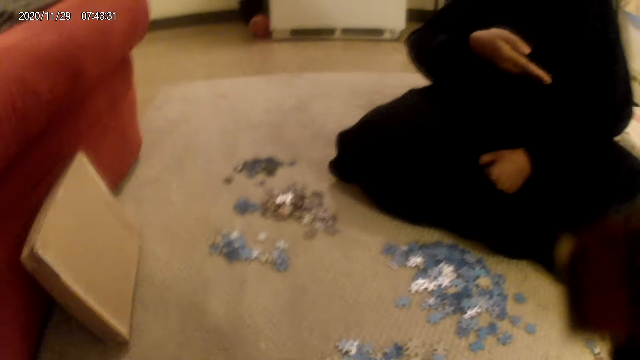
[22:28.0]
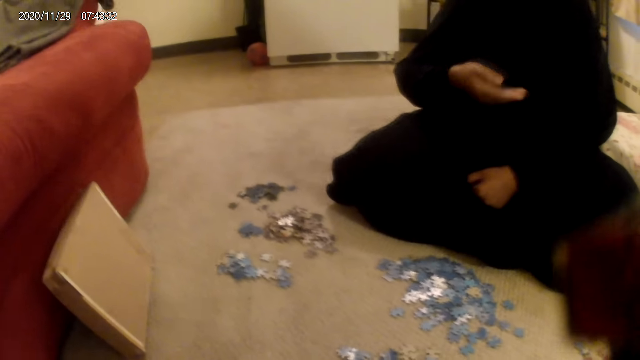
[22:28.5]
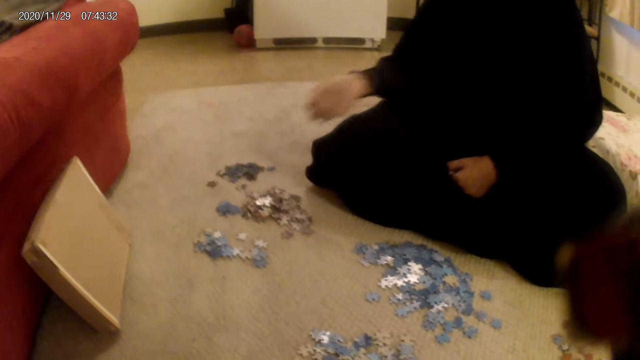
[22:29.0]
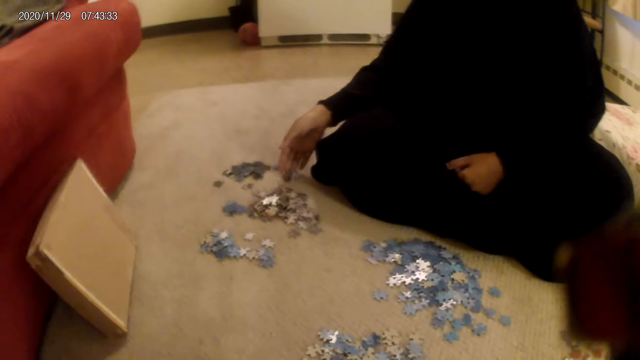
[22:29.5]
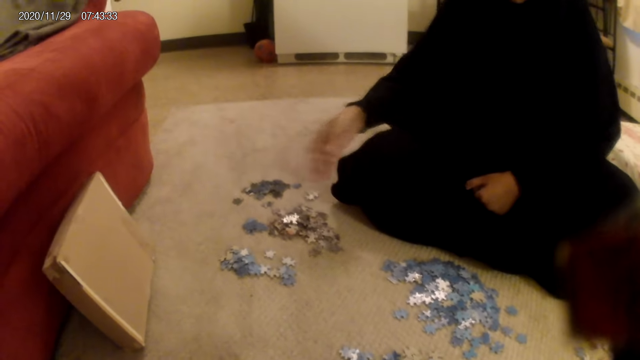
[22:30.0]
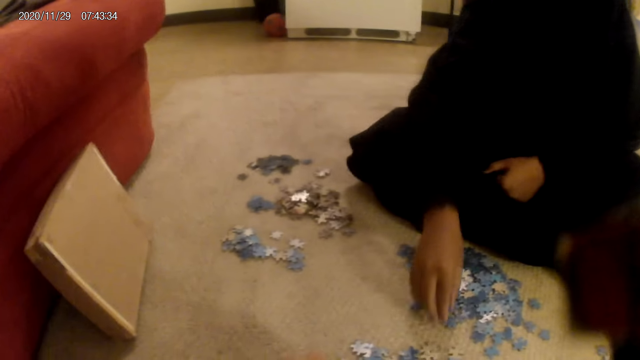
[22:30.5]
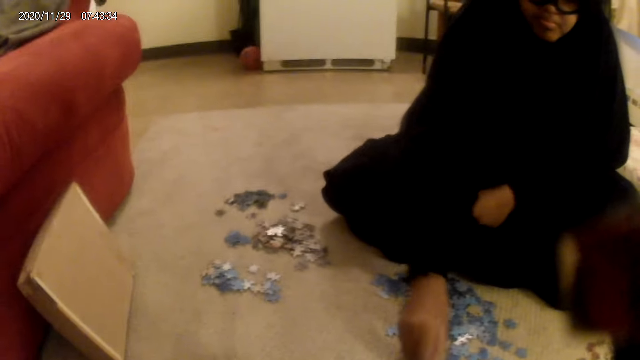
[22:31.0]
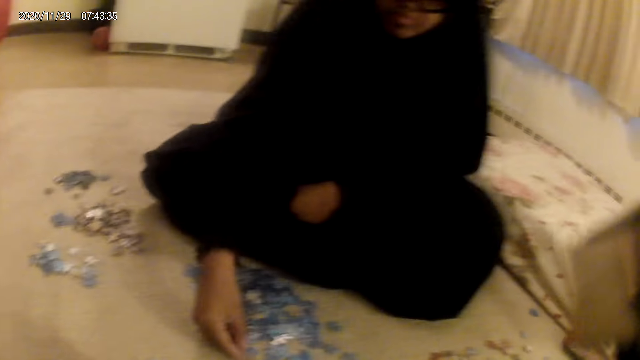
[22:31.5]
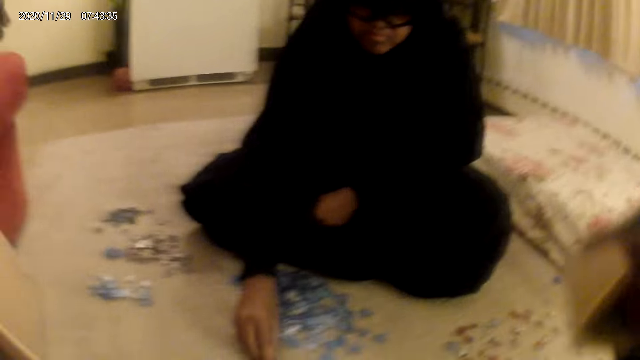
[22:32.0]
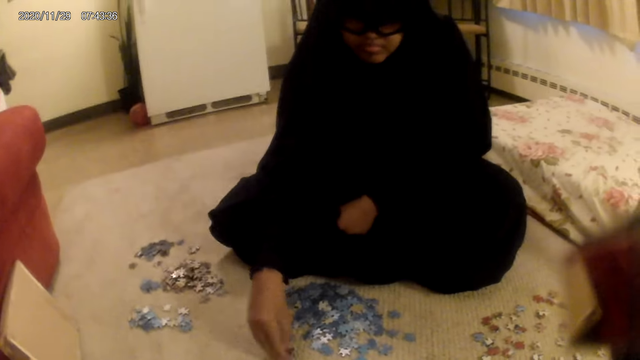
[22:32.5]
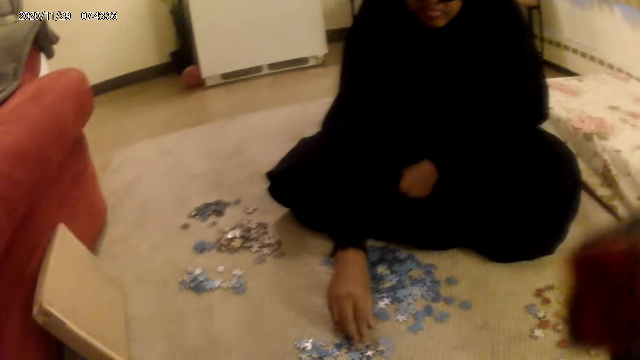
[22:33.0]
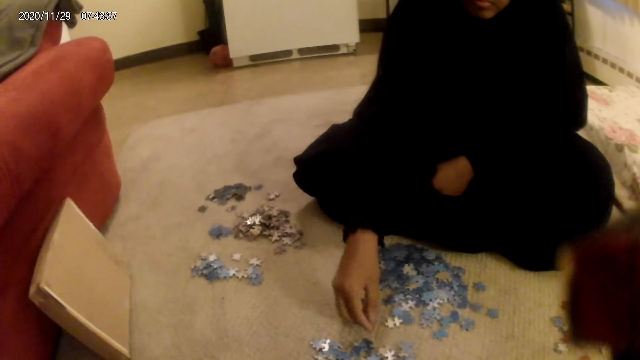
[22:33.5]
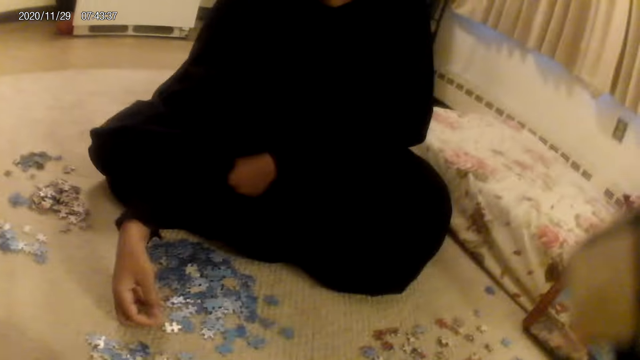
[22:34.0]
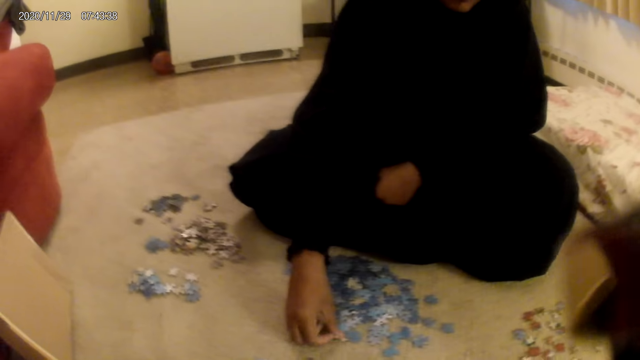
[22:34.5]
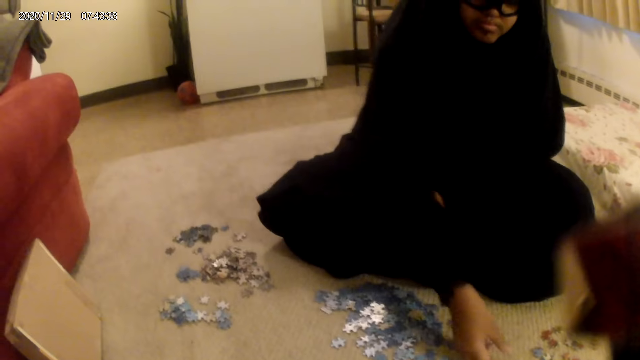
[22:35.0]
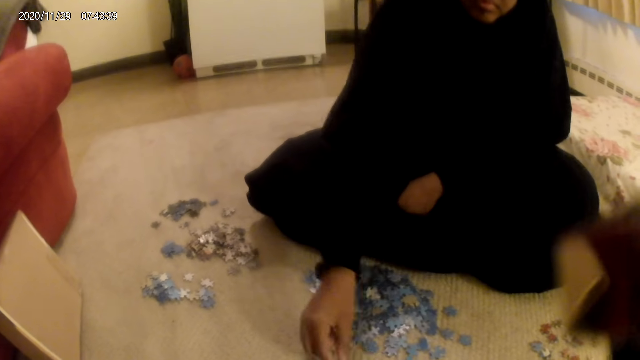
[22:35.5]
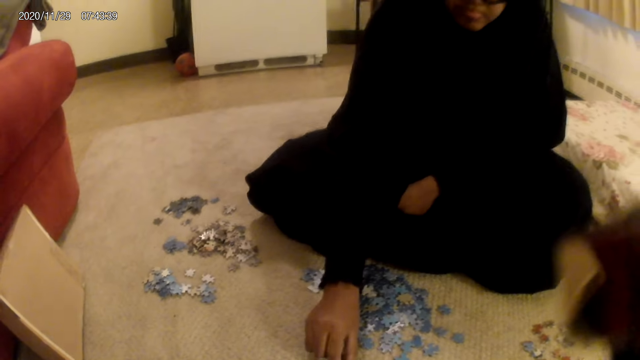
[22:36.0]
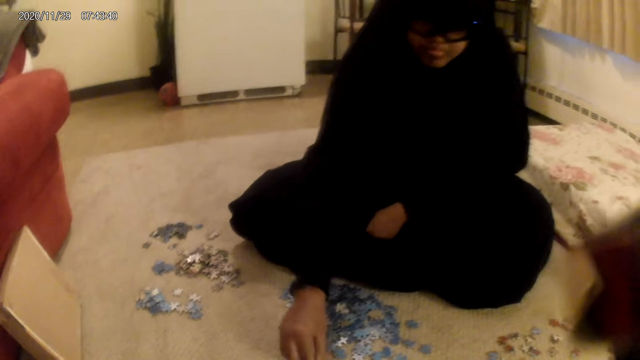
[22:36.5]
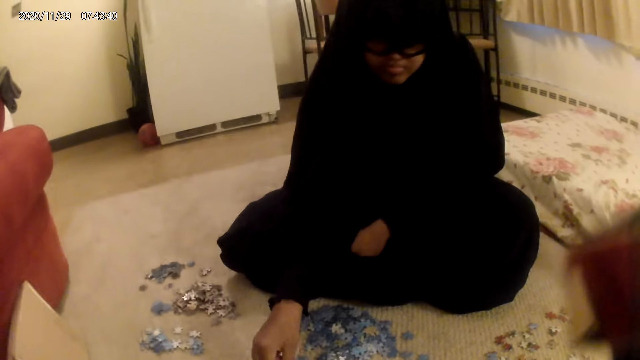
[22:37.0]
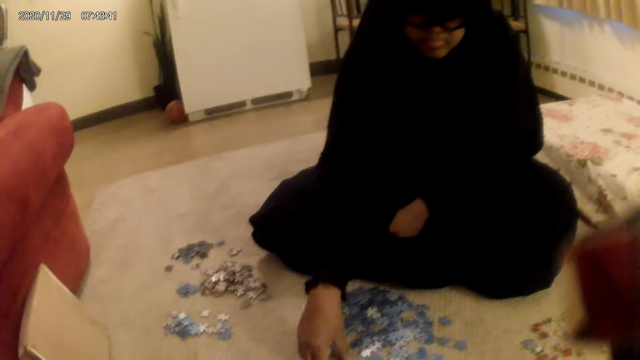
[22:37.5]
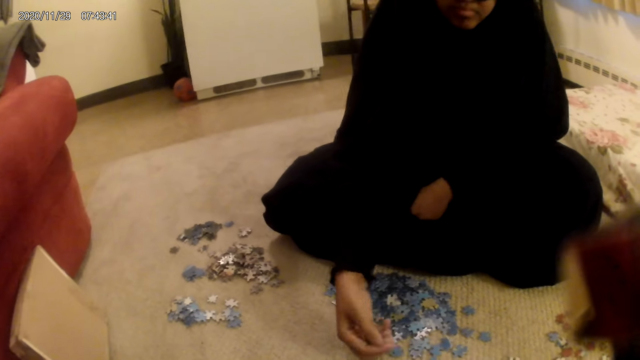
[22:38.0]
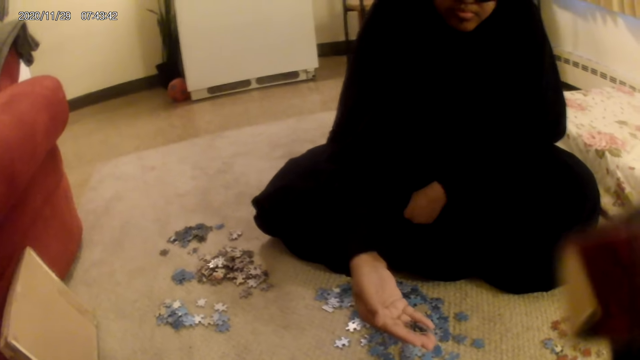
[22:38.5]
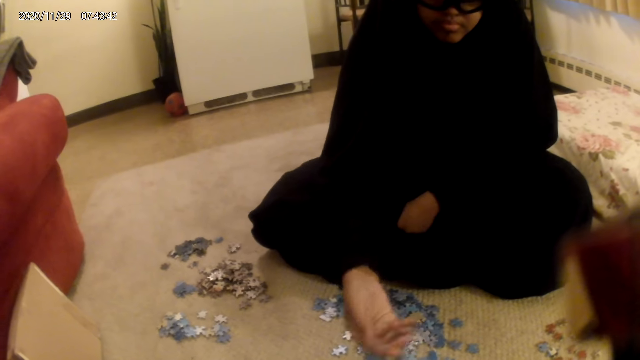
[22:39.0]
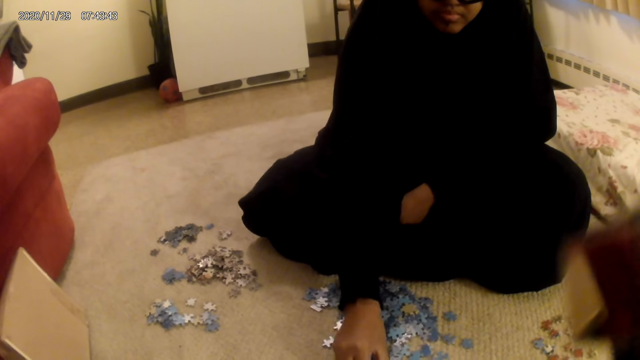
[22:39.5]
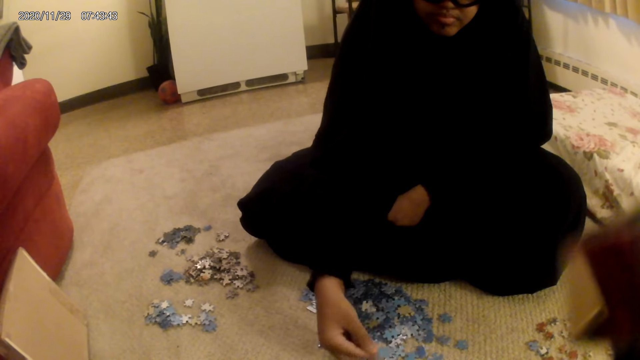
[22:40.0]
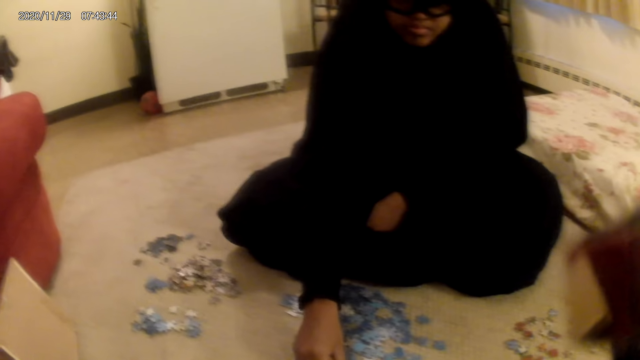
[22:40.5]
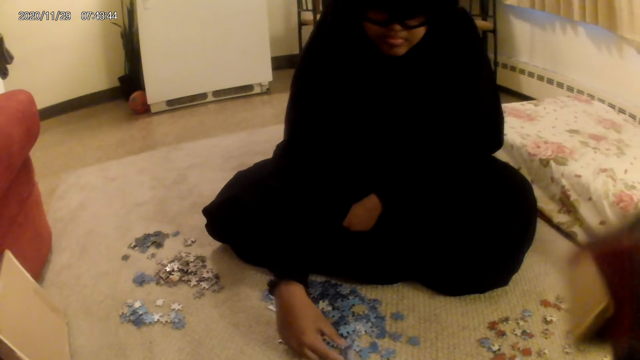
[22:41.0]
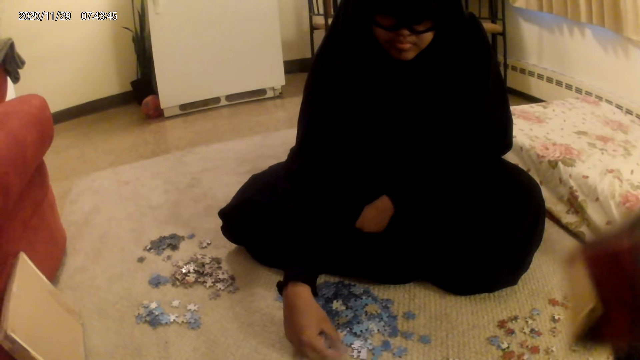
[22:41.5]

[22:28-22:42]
A woman holds a card or jigsaw puzzle piece on the hand. She drops the card on the floor. She sorts the card on the floor. She picks up the jigsaw puzzle piece. She moves the card on the floor. She sorts the card on the floor.

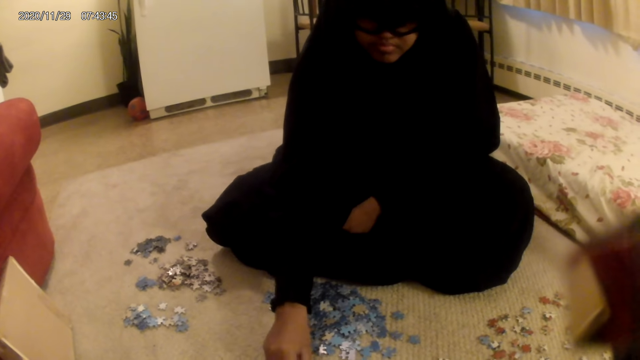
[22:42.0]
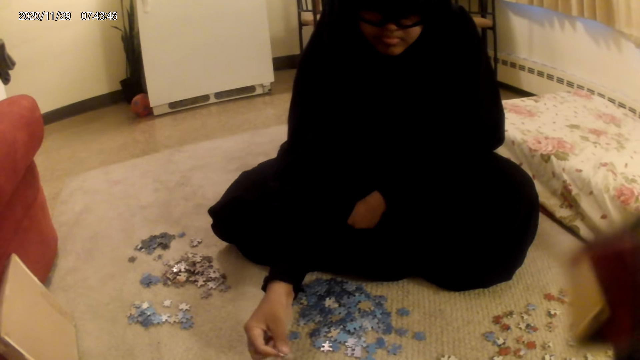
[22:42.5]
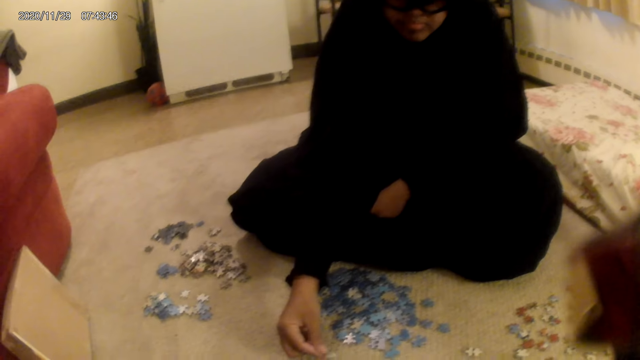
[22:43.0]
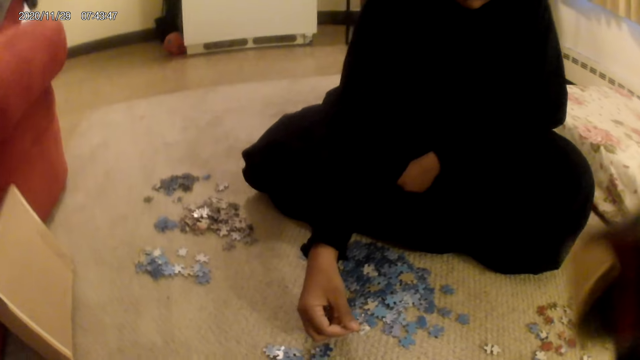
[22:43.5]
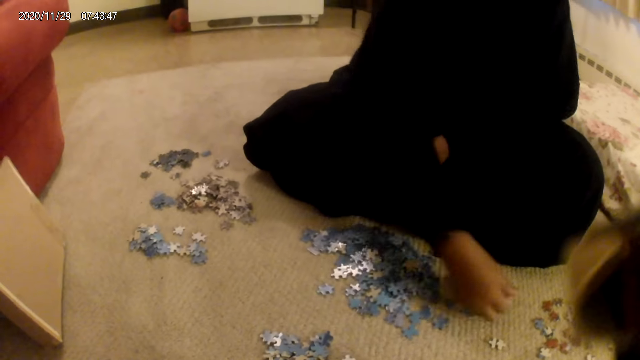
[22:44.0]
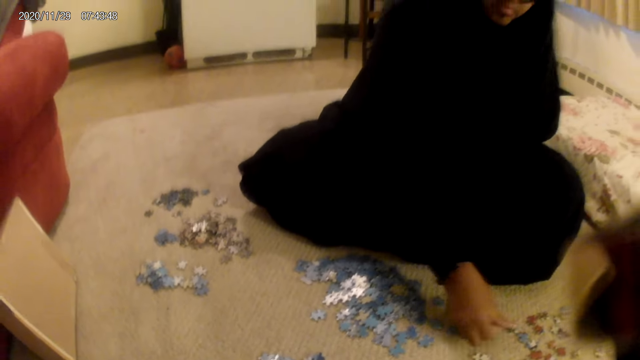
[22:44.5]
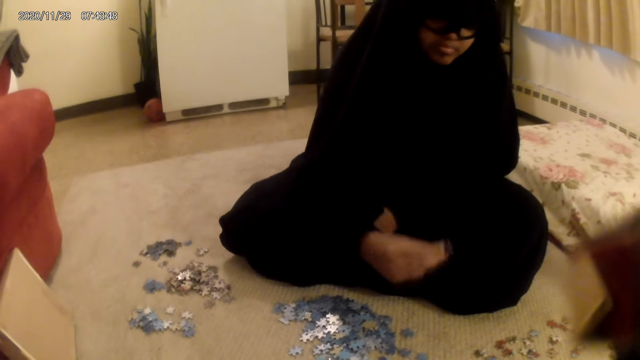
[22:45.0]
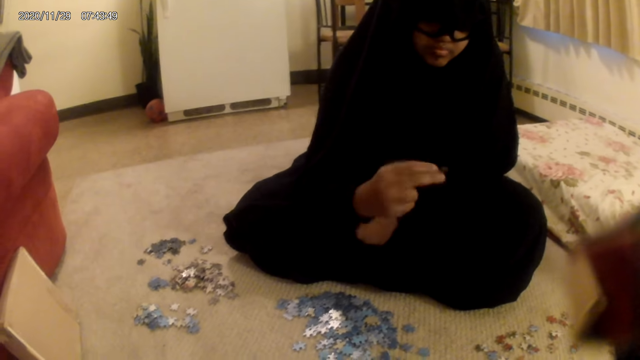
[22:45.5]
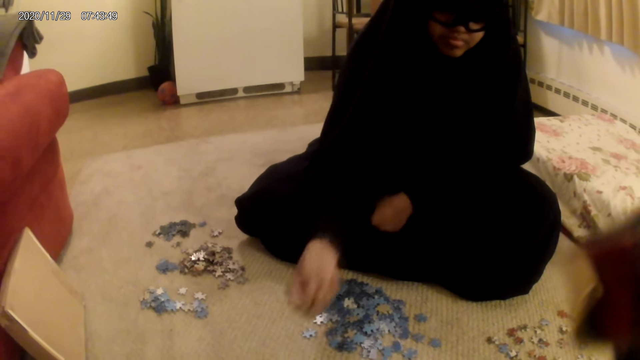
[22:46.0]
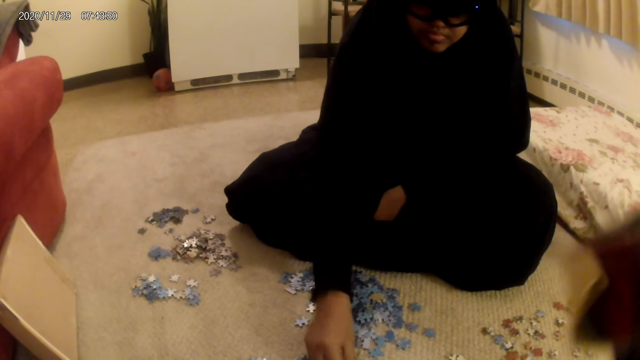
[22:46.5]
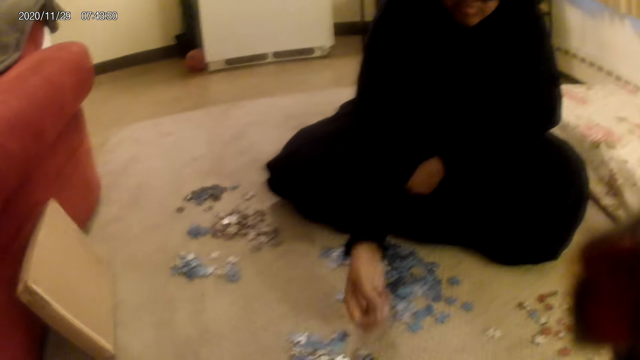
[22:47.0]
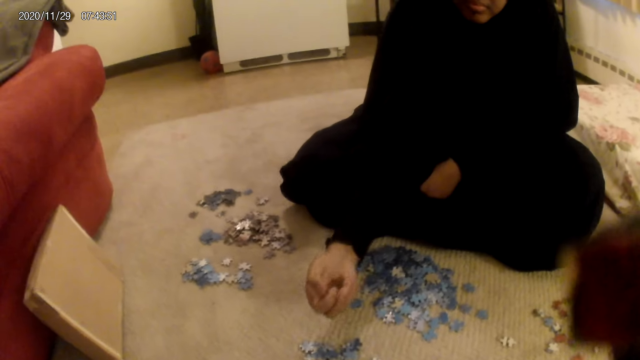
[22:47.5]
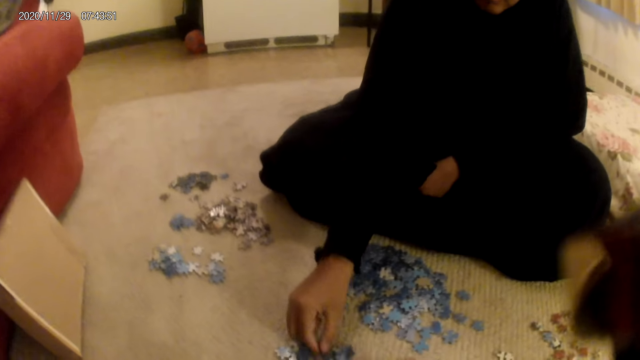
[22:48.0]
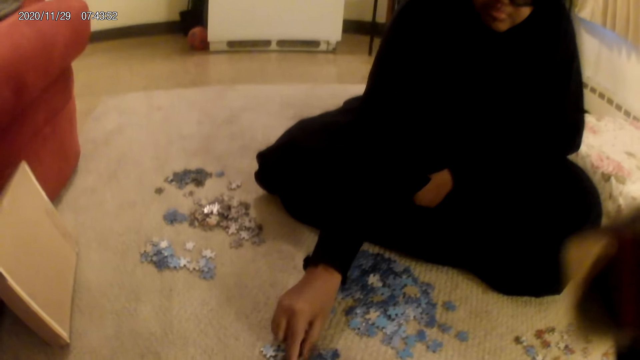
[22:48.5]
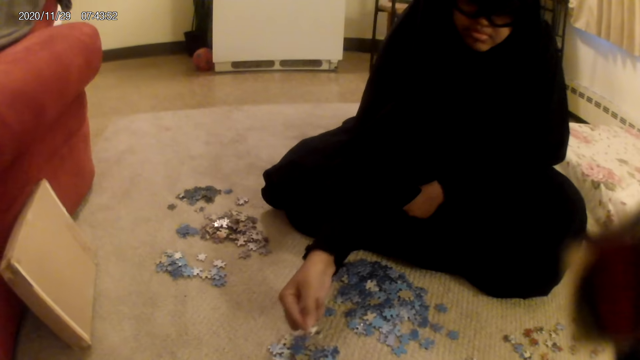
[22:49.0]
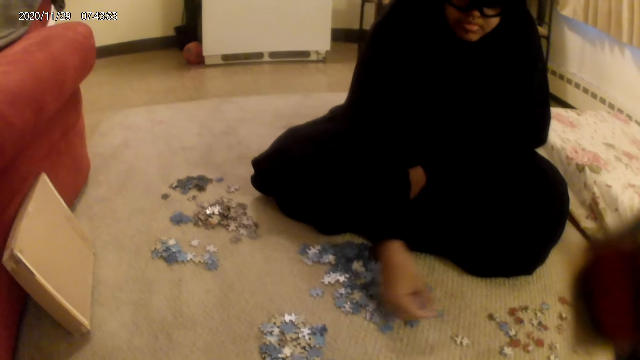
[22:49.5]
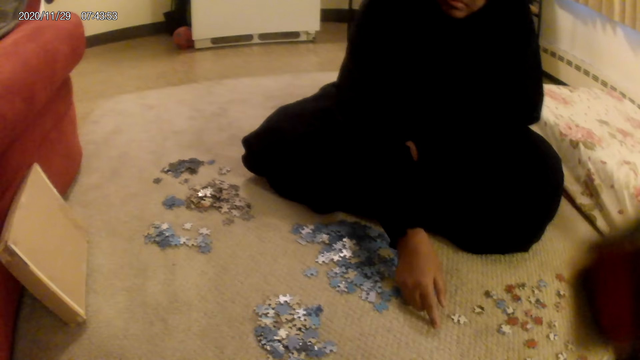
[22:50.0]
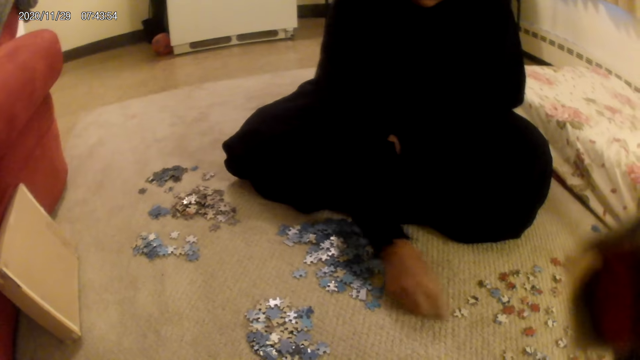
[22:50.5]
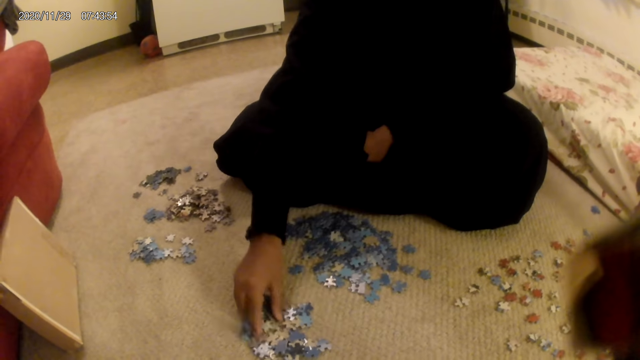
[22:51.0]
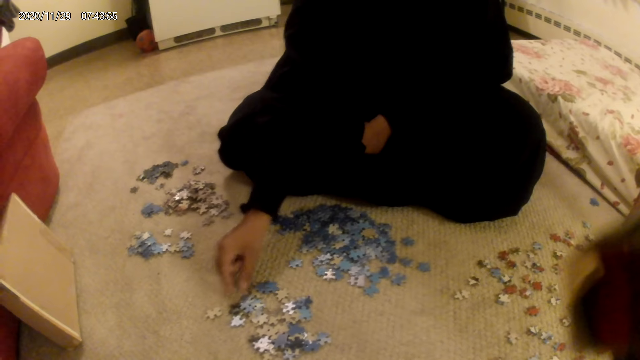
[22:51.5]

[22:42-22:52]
A woman puts a jigsaw puzzle piece or card on the floor. She picks up the card. She places the card on the floor. She picks up the card from the floor. She moves the card on the floor. She puts the jigsaw puzzle pieces down.
